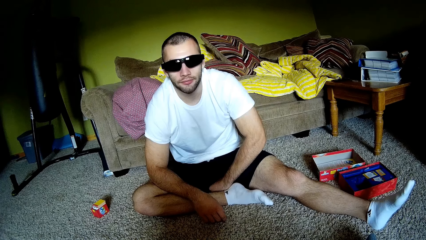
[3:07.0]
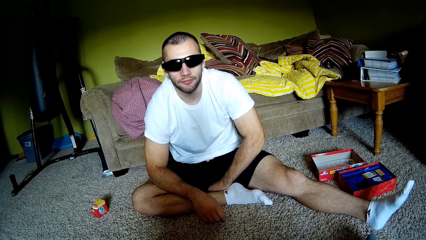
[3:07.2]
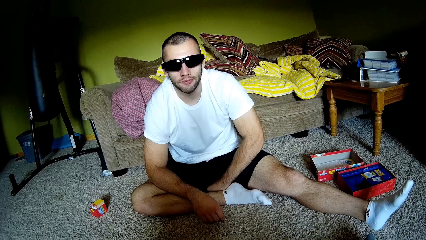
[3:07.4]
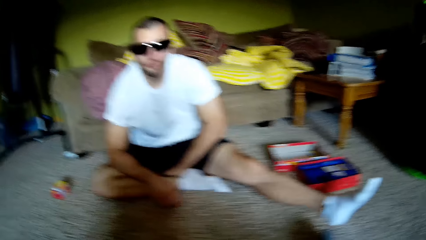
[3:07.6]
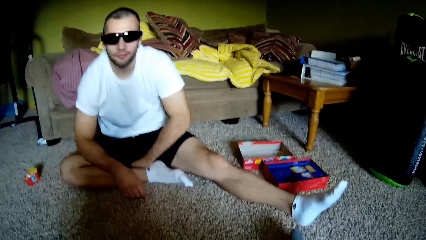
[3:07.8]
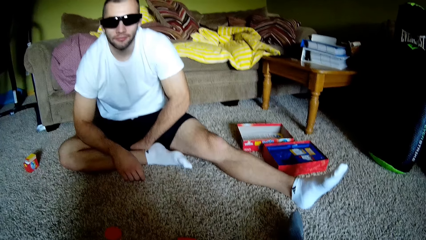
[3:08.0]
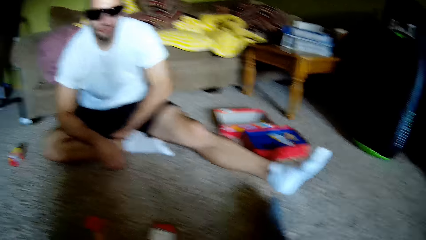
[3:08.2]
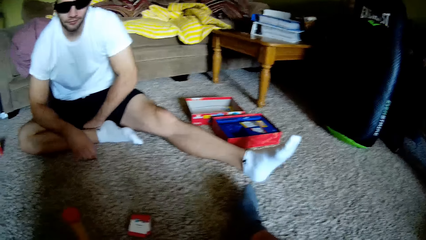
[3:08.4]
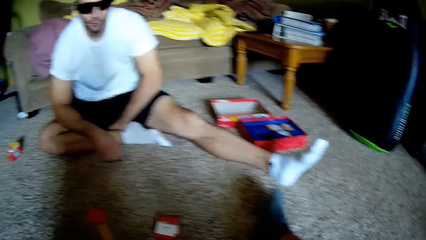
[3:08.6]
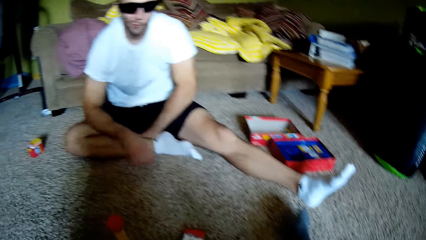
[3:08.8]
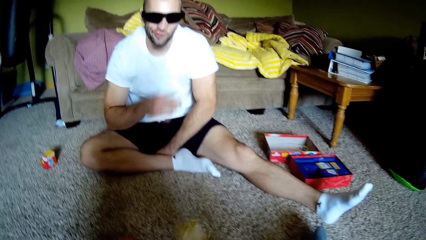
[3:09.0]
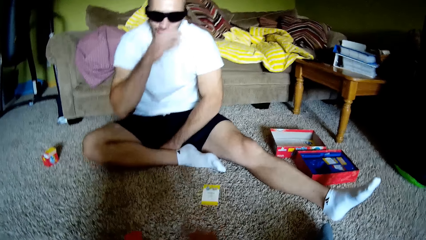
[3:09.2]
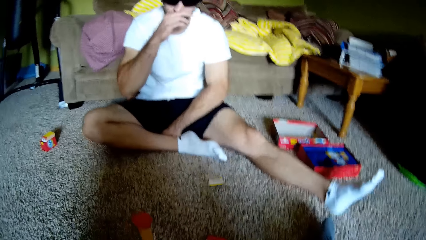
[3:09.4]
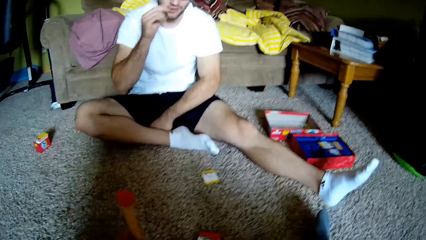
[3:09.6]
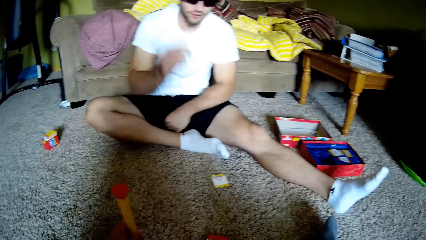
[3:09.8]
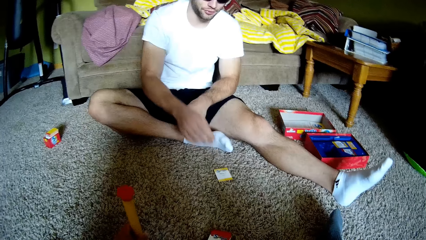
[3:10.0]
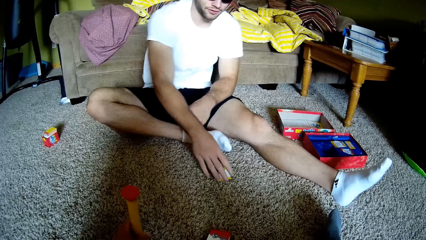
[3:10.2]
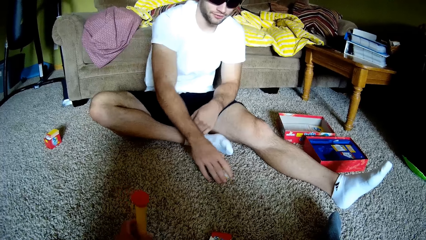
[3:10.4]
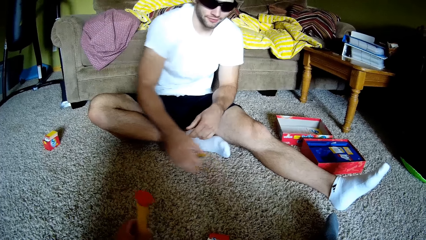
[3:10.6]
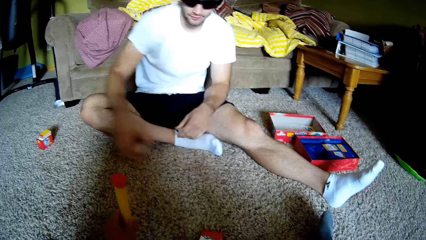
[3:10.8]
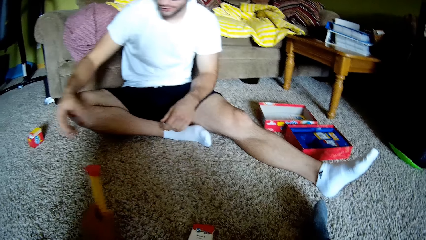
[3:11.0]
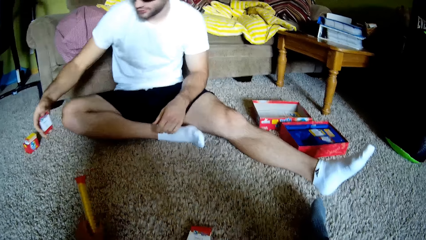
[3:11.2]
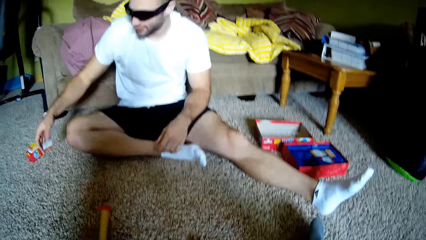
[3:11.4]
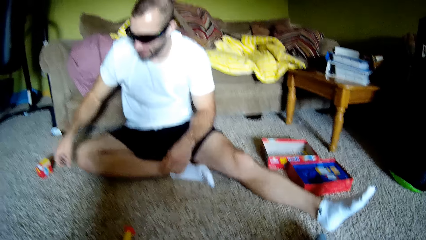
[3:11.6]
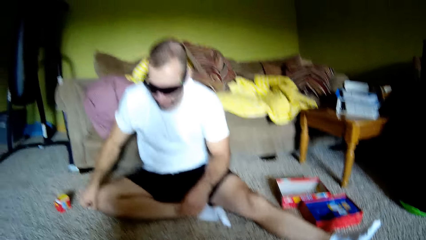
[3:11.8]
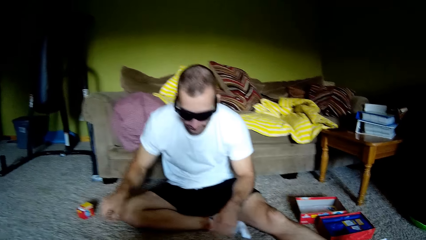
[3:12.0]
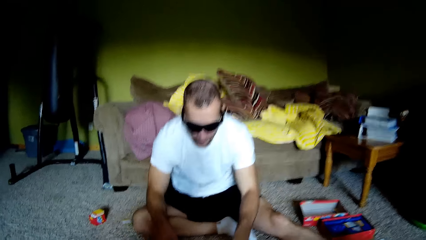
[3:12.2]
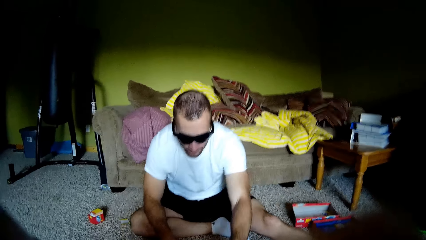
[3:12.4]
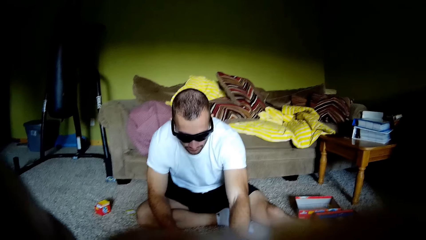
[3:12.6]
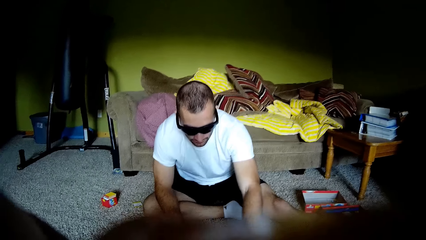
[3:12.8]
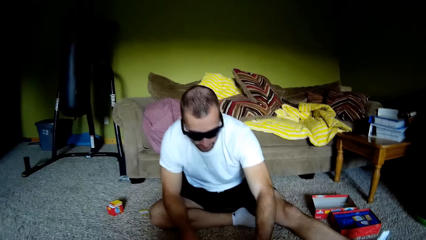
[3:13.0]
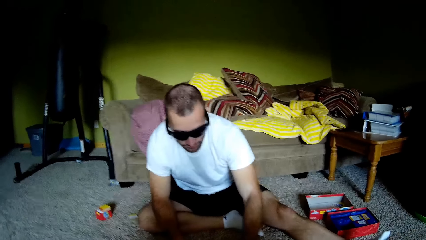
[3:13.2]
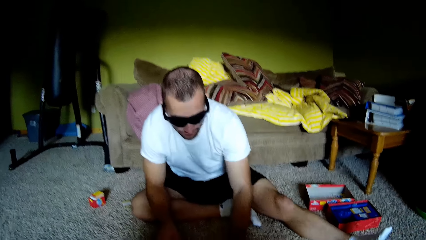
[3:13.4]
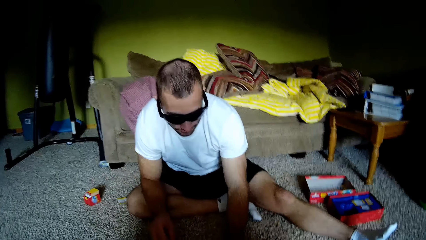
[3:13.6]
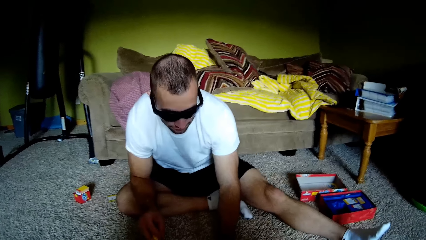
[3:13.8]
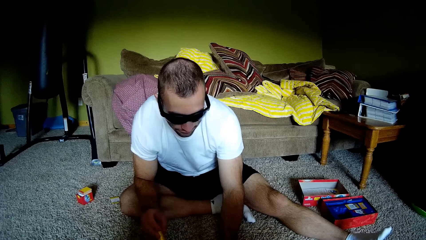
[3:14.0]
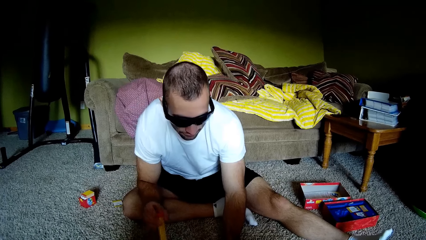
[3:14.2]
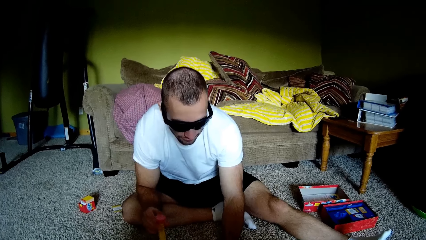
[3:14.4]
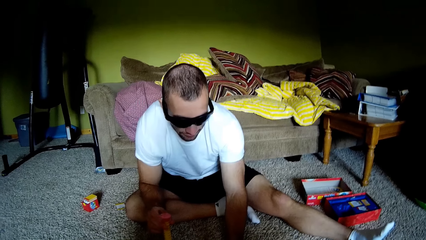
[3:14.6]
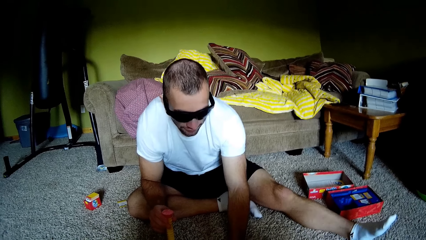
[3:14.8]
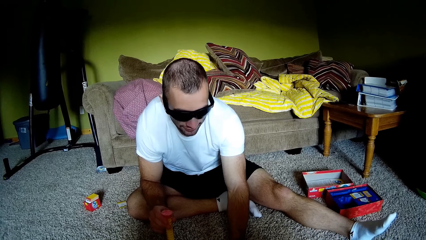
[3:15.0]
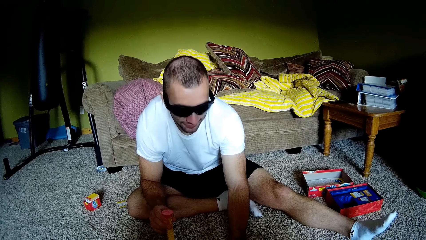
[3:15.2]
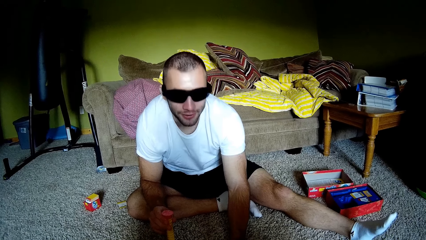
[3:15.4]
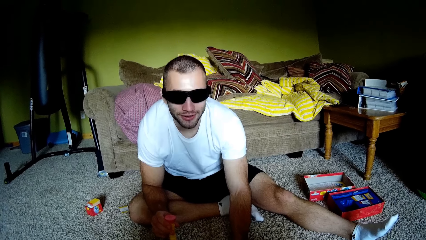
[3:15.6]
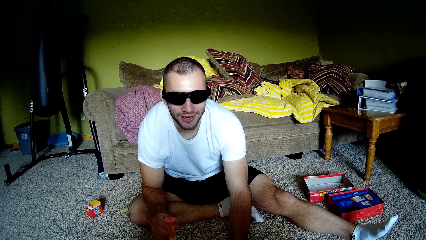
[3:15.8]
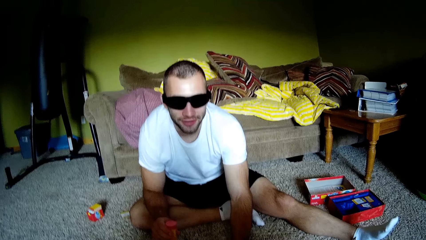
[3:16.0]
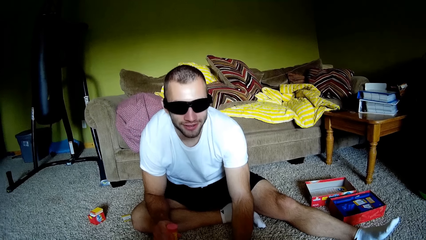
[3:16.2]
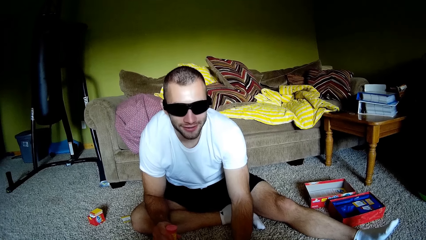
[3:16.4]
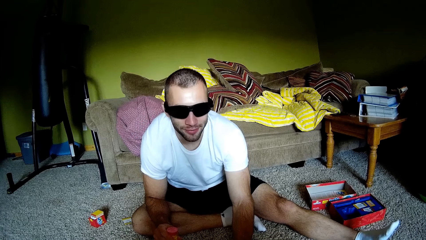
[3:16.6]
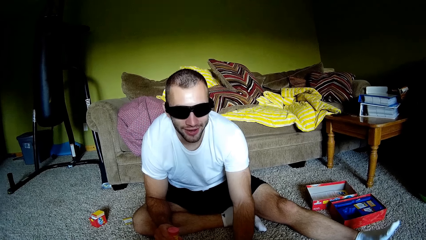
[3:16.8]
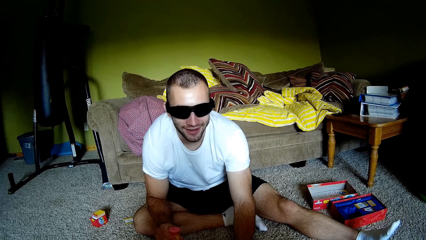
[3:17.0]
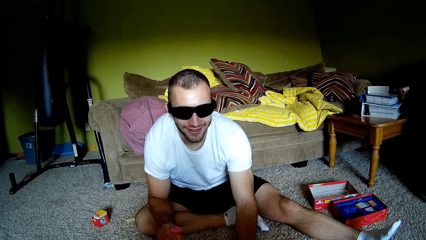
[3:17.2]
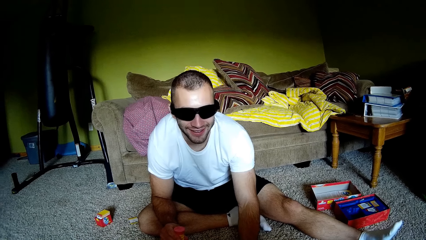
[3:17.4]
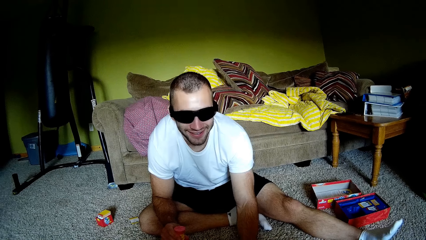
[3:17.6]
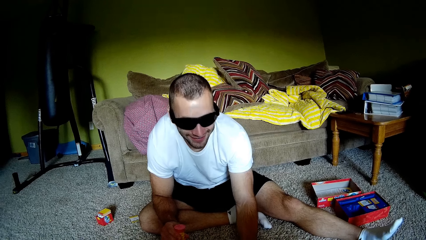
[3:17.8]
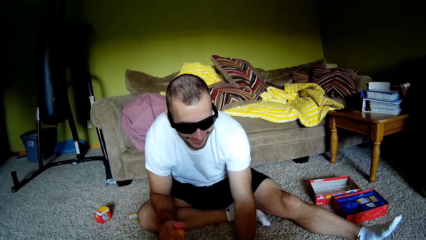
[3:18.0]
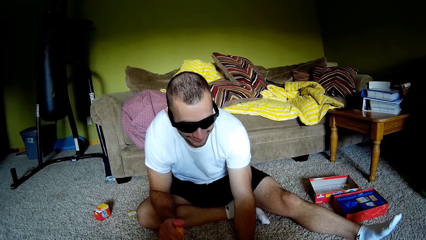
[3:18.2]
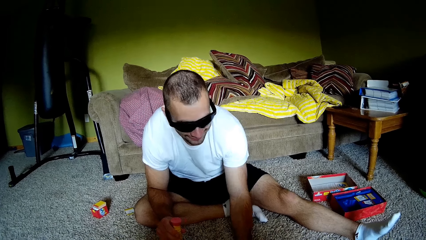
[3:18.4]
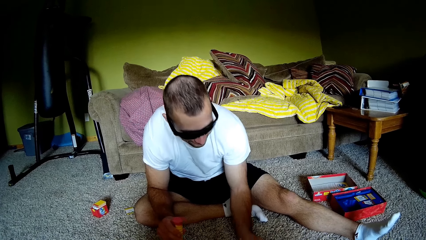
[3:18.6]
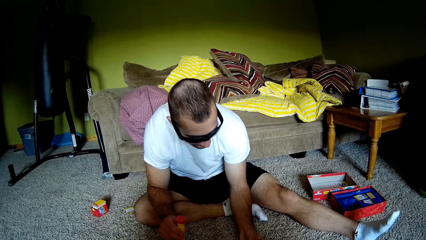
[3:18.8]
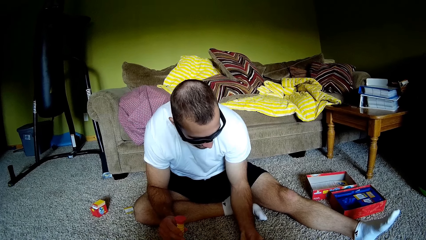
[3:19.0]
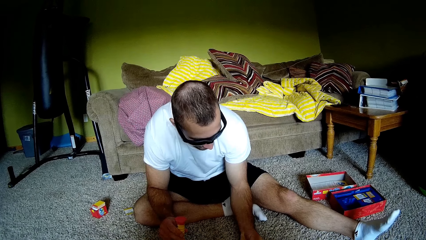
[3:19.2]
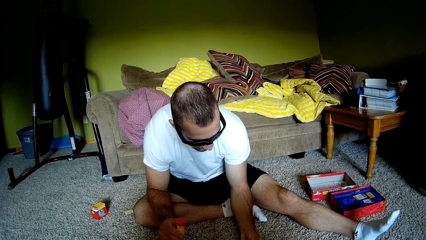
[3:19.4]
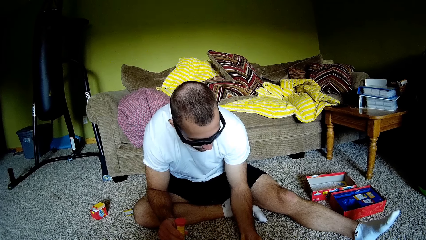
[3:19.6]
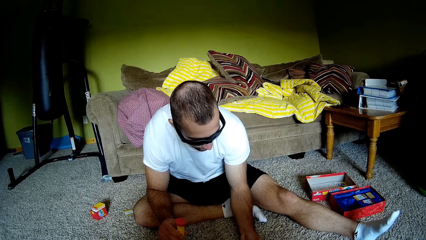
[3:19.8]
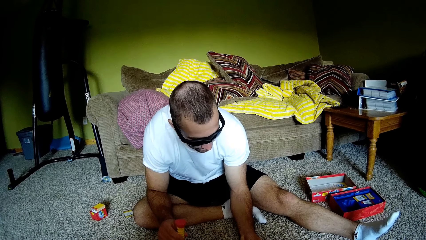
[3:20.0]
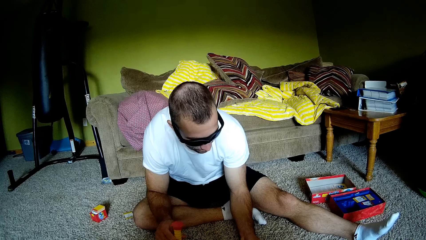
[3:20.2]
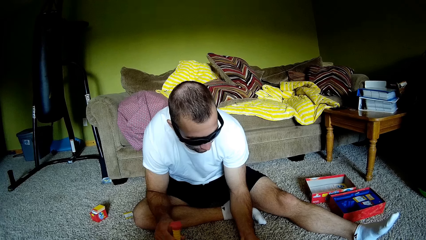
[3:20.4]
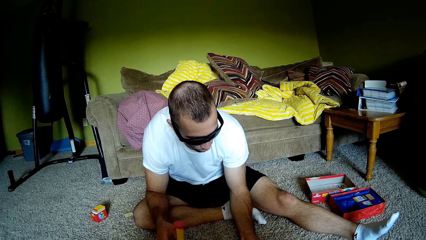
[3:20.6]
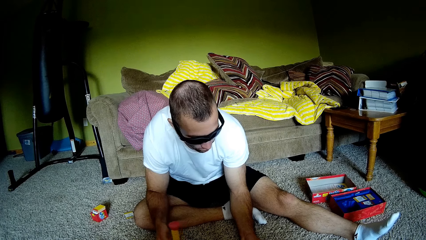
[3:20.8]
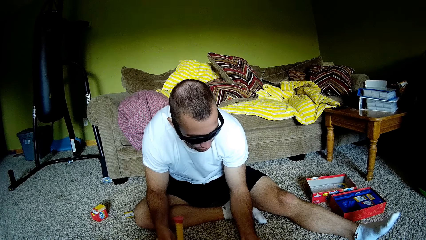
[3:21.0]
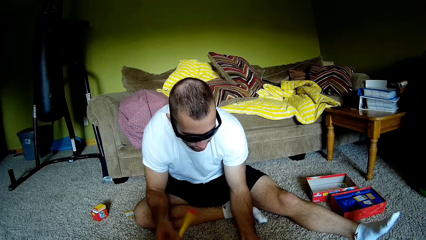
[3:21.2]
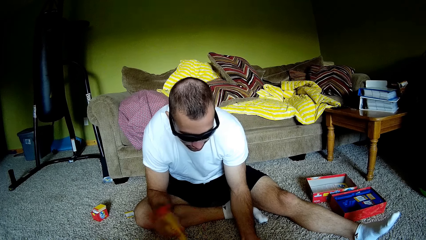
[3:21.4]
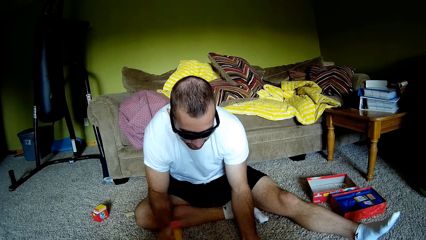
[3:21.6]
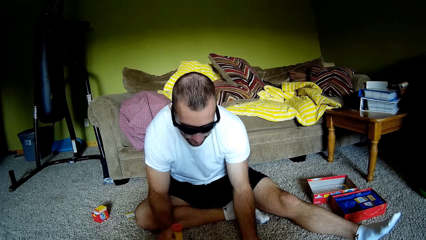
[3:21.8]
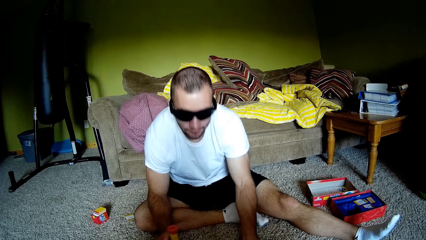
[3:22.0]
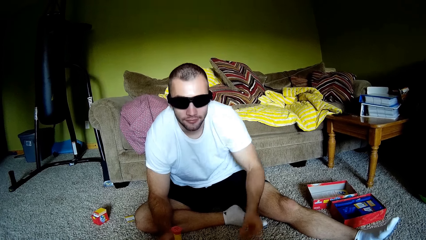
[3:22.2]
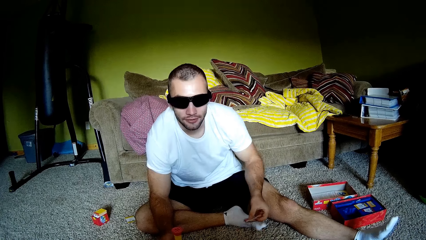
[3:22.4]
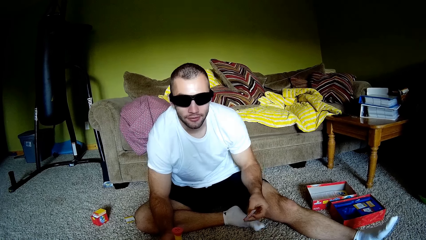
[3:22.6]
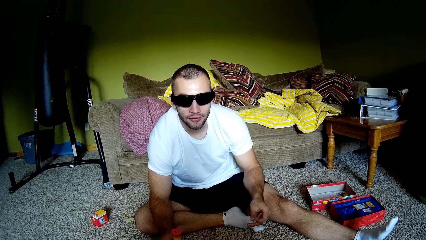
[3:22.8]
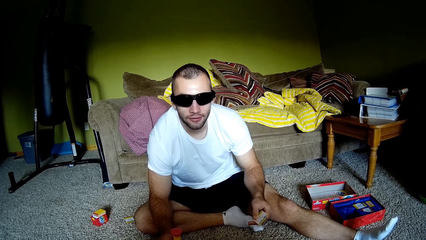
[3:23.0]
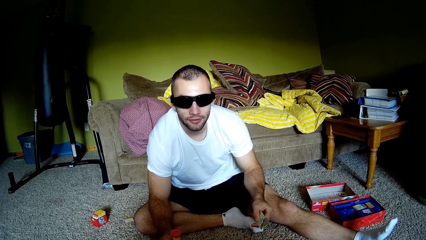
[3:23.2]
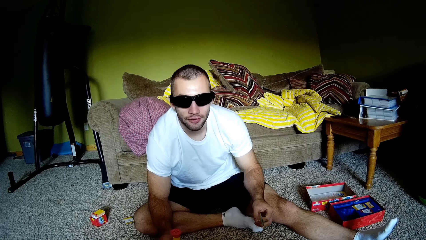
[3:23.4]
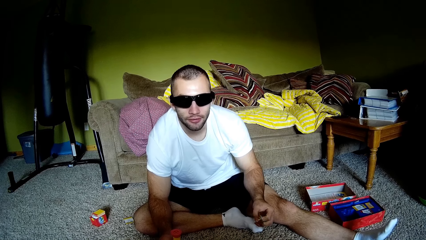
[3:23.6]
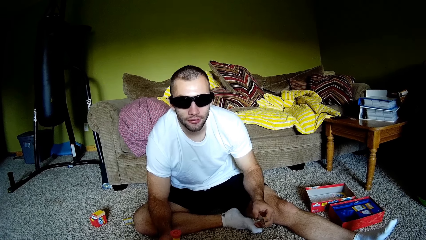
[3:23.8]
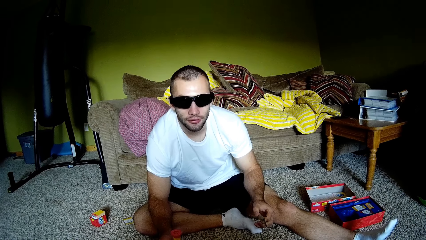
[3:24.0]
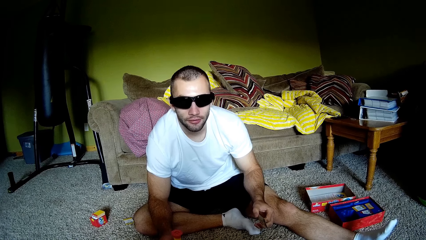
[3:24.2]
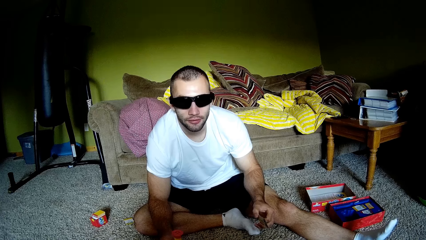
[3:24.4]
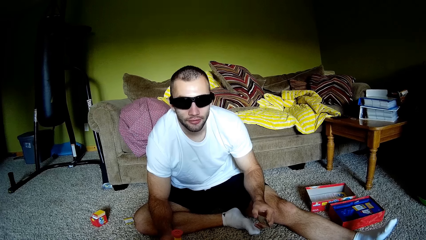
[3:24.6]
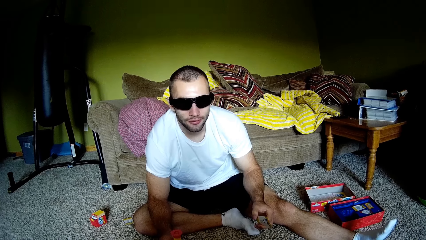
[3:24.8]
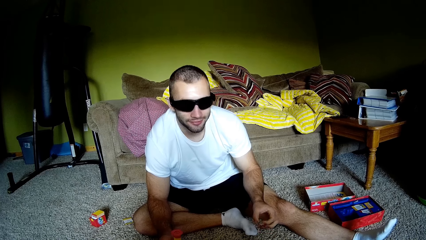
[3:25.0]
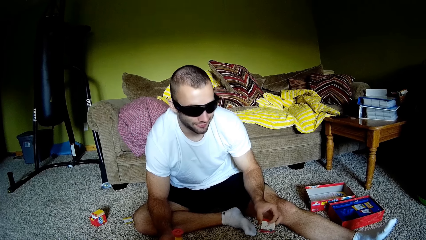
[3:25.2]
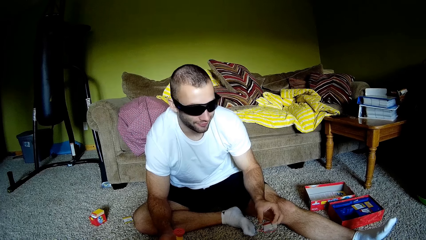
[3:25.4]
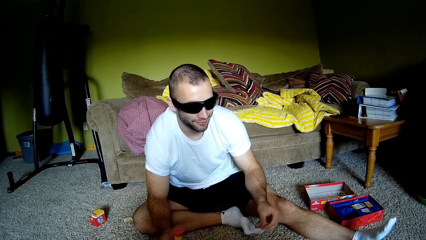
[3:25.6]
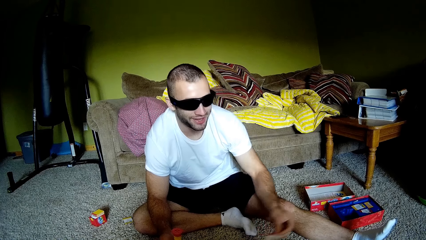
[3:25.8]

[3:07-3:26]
The camera wearer throws a card to the ground. A man rubs the nose. The camera wearer looks around. The man picks up a playing card. The man holds a plastic magic staff. The man talks to the camera wearer. The man holds the playing card.
